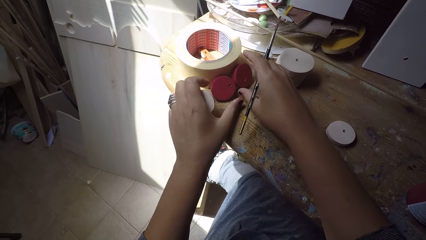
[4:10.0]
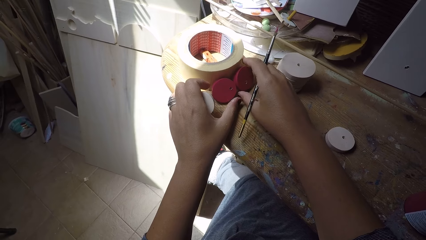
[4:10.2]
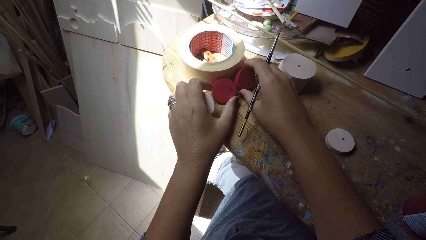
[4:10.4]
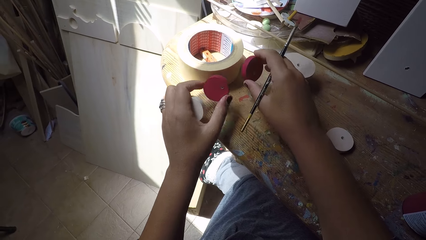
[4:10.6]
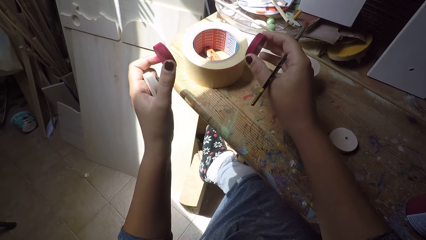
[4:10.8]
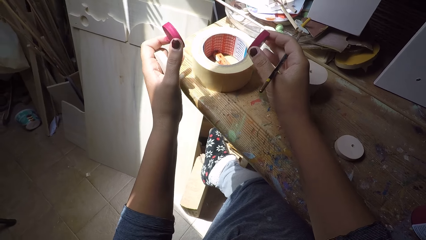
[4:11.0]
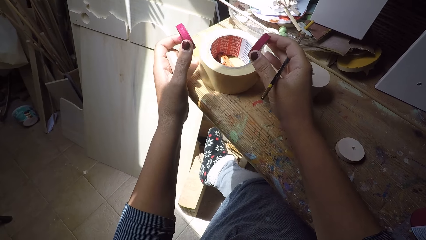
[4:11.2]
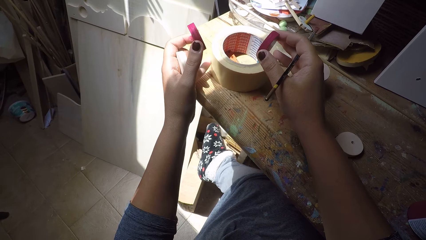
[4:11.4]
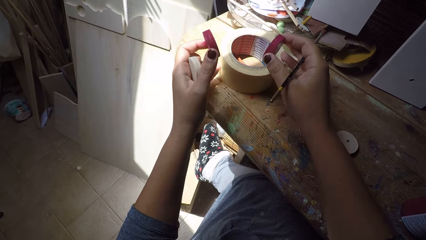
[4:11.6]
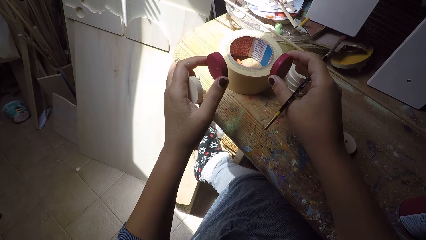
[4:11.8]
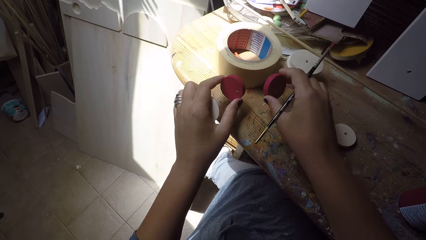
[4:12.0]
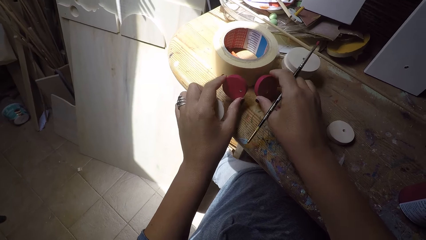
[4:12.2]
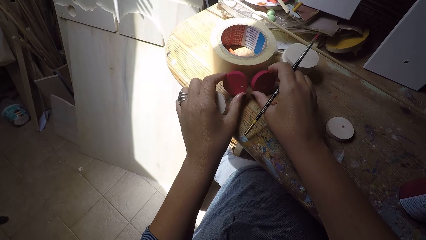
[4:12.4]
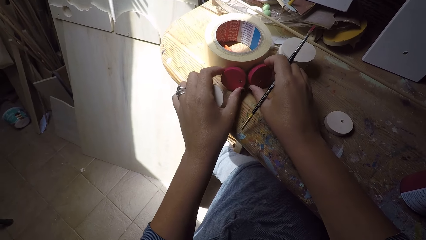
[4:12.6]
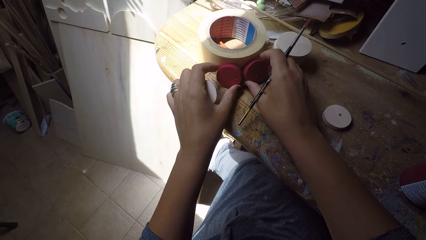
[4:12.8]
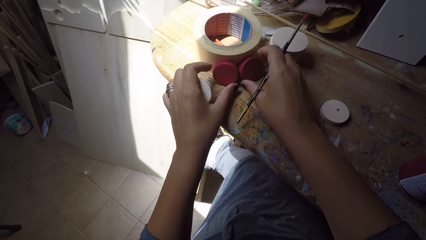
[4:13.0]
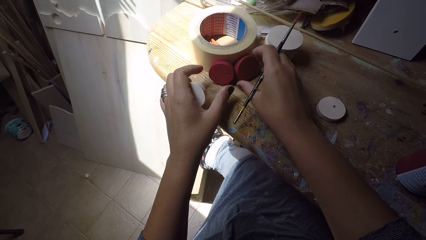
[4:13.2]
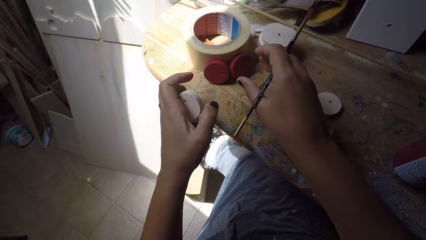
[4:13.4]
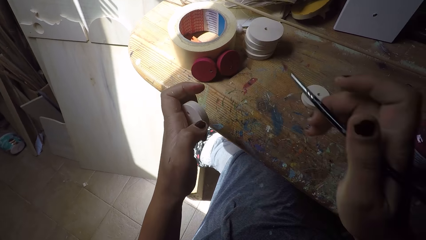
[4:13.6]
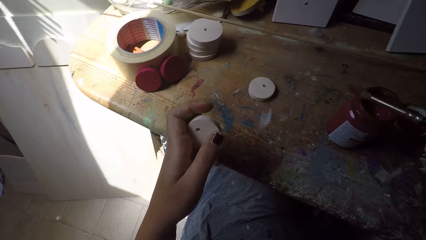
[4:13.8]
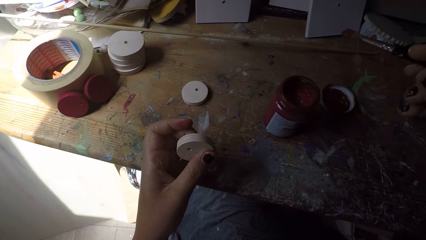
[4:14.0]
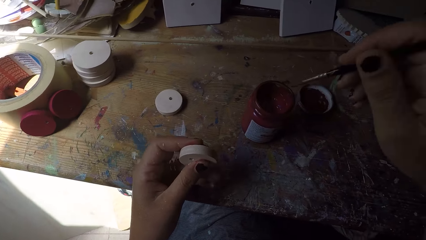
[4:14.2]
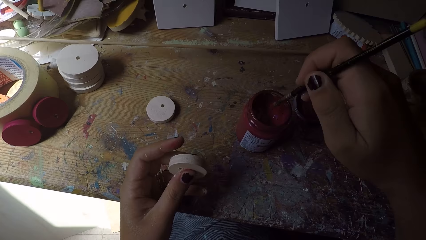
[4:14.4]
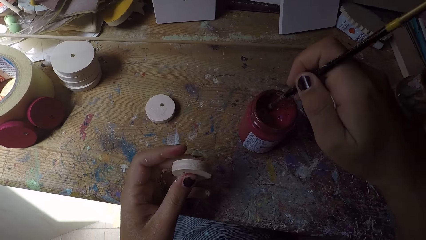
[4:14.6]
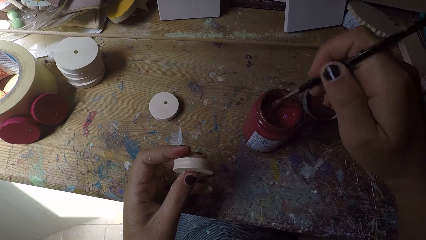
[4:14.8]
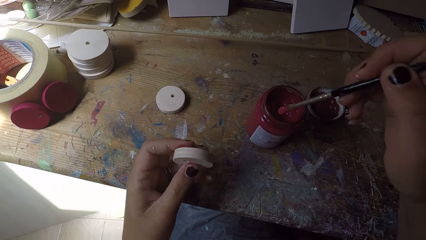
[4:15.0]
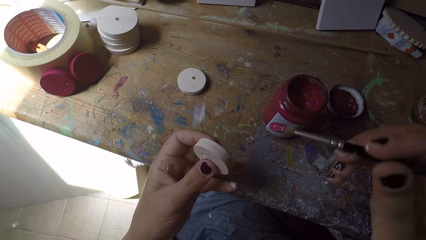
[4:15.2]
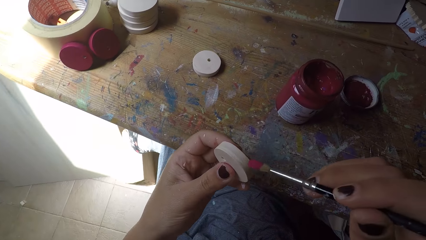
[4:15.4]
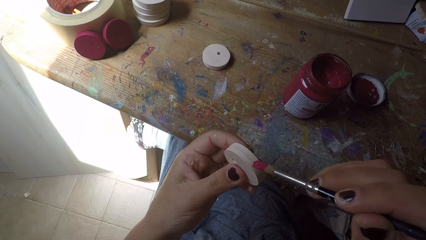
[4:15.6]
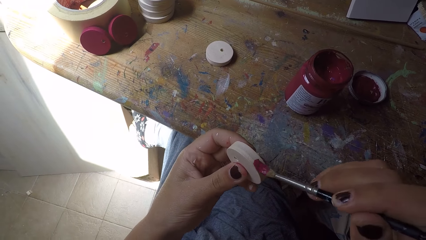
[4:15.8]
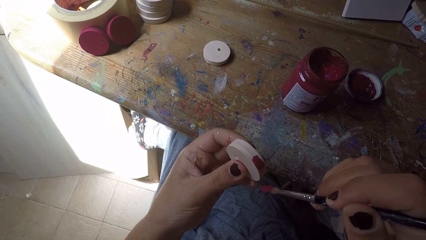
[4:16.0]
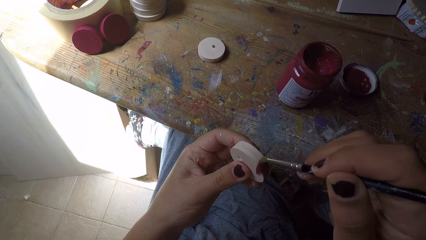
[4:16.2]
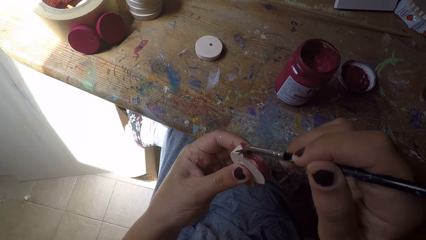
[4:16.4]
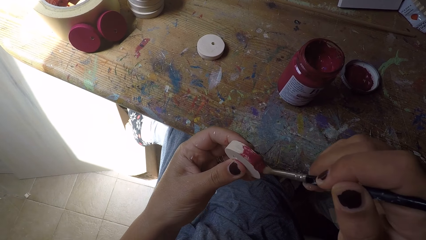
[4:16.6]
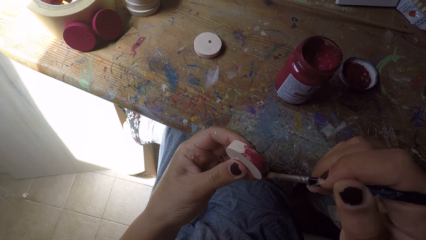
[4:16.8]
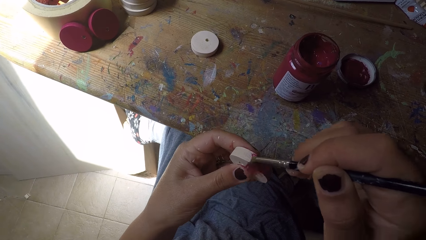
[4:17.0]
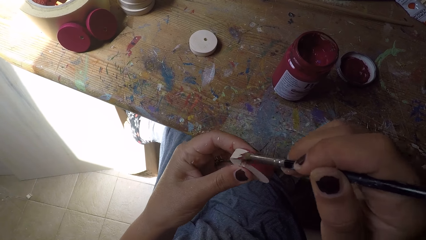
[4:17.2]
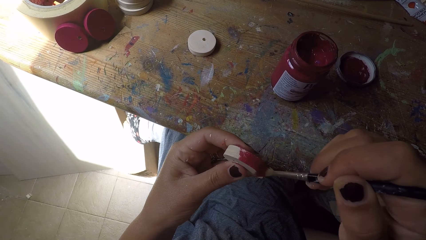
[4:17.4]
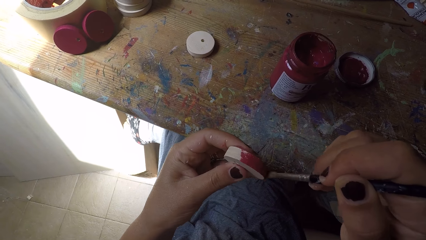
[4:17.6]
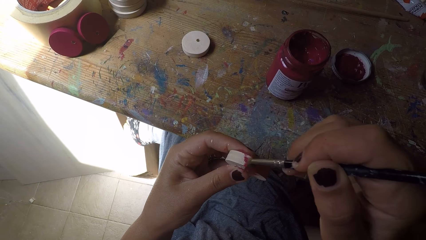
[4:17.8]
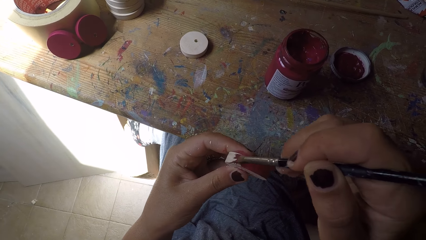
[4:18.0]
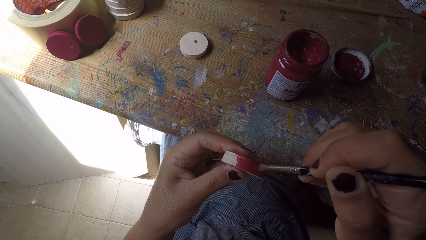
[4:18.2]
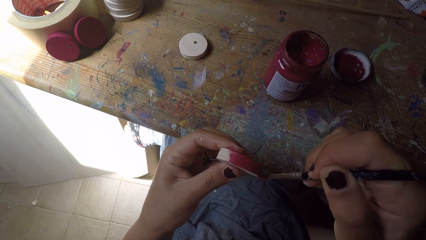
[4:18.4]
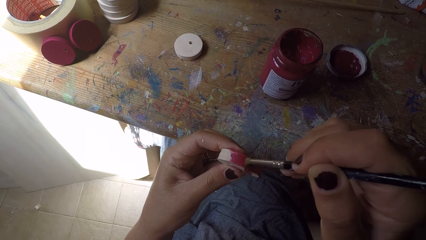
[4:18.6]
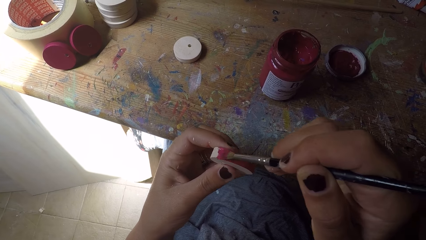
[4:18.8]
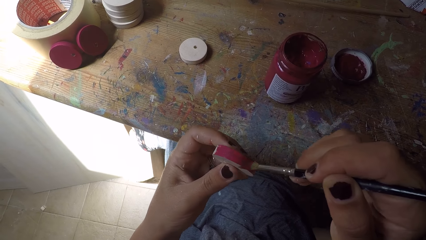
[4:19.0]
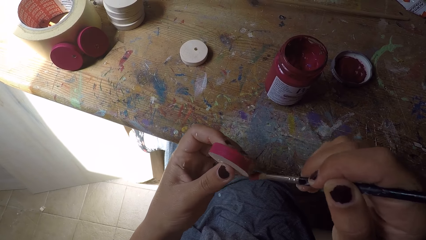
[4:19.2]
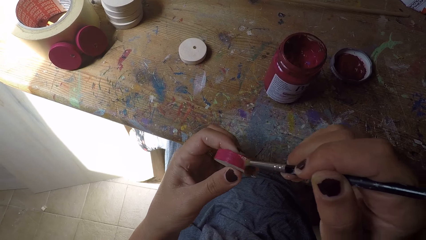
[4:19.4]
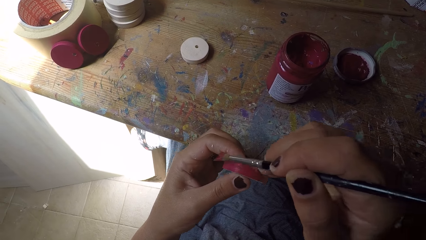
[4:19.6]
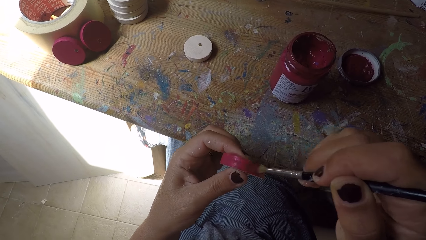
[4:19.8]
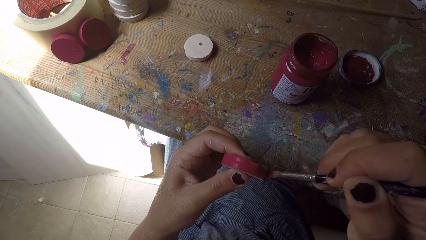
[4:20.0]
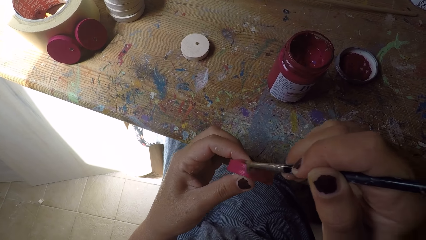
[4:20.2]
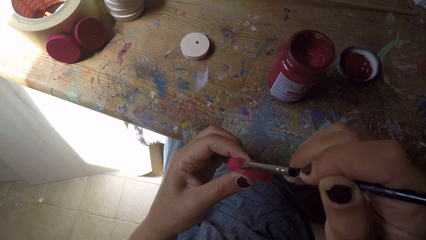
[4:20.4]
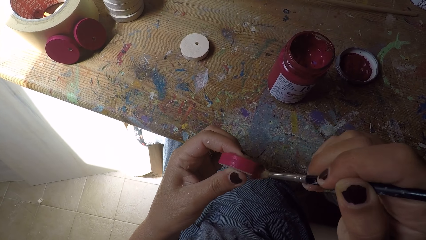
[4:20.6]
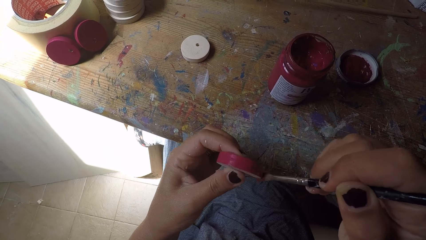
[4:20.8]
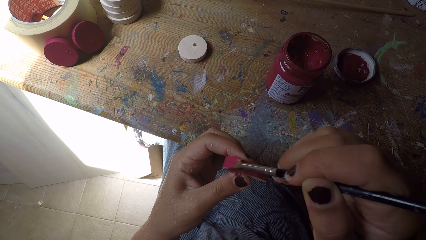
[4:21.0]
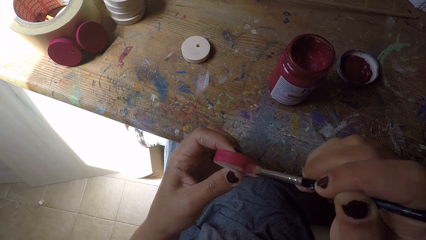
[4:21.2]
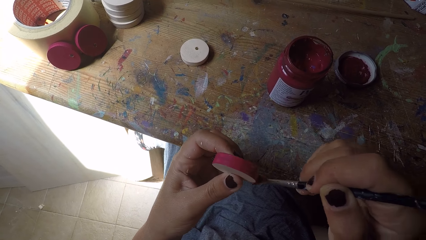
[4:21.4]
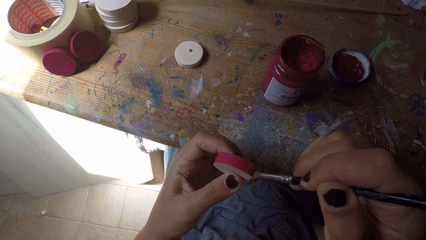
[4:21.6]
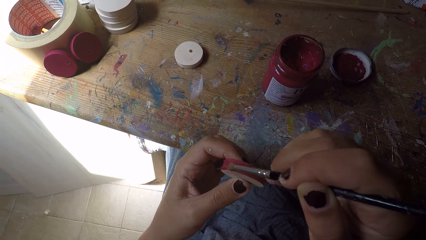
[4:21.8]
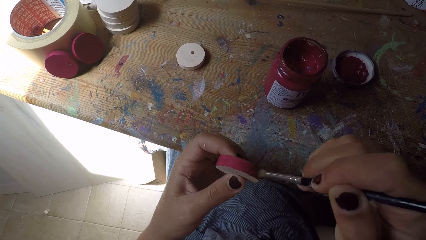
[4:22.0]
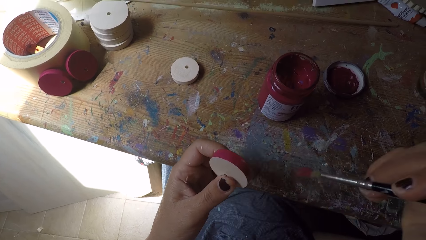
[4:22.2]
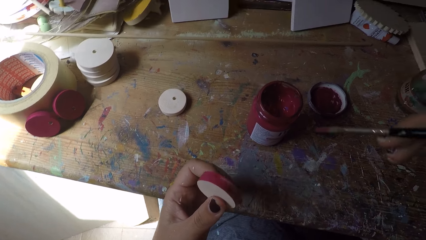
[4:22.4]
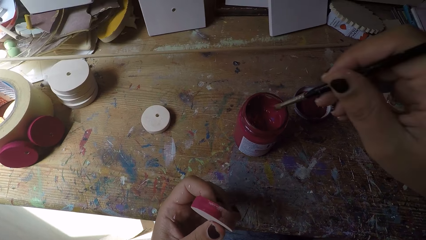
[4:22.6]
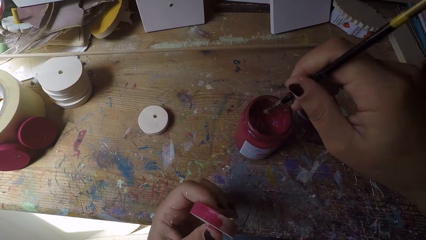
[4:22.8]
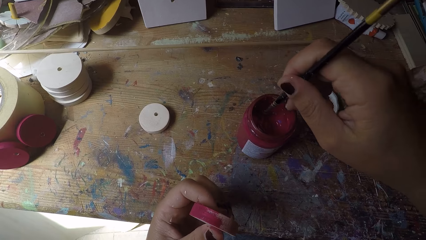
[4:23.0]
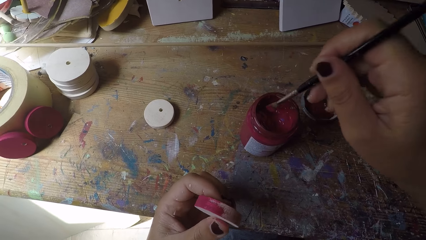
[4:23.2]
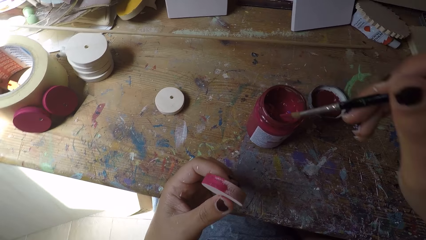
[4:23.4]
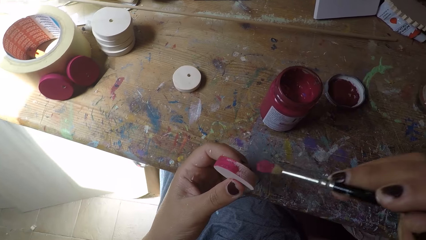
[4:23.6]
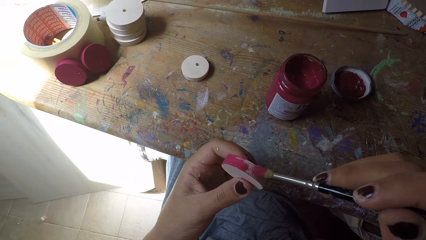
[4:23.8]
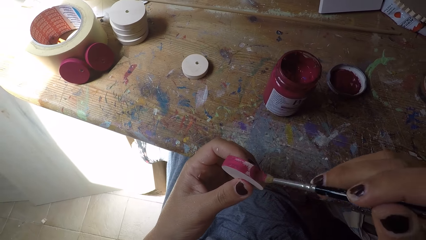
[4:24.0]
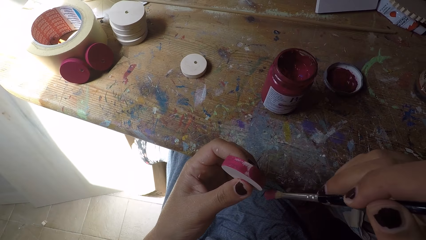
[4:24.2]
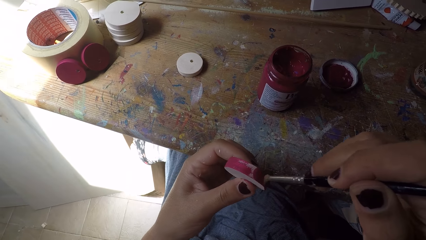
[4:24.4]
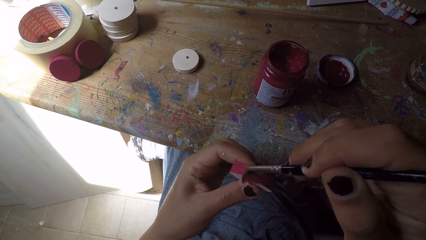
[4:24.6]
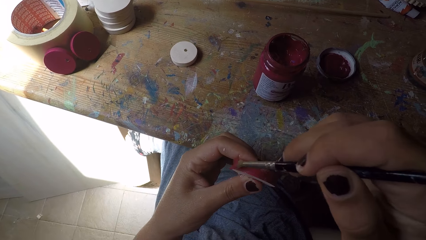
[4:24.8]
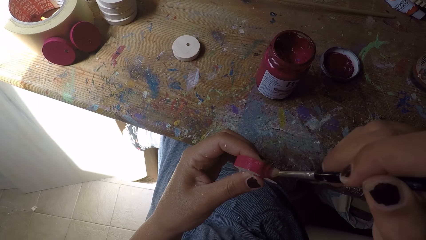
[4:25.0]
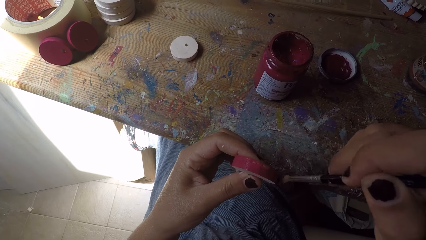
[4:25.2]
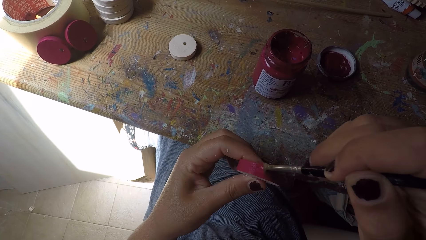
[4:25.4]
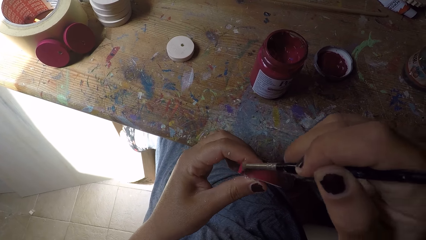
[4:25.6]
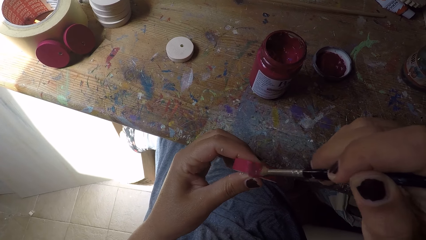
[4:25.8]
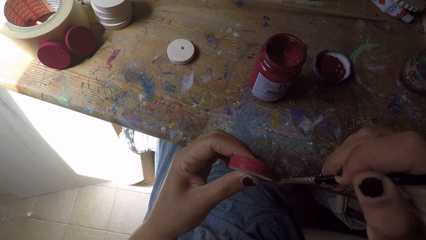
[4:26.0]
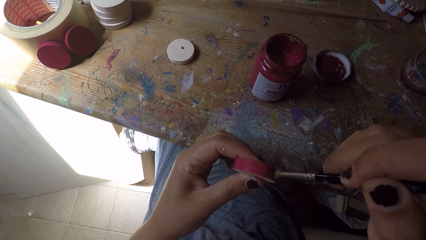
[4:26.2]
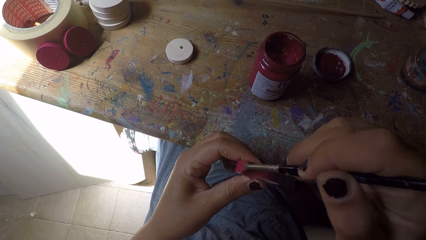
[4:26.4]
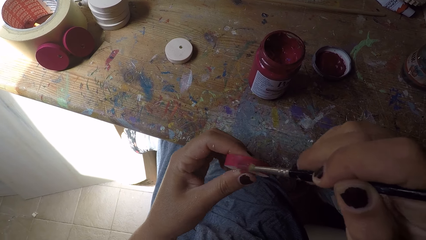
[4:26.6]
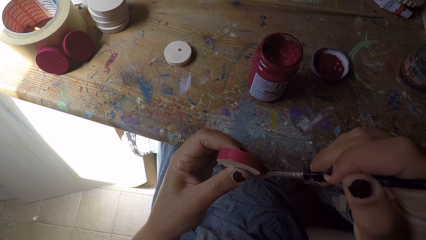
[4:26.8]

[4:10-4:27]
The camera wearer picks up both painted easel round painting panels or wooden round craft pieces from the workbench with both hands. She adjusts the sellotape on the workbench with both hands. She drops both easel round painting panels beside the sellotape on the workbench with both hands. She adjusts the wooden round craft piece in the left hand. She scoops paint from the paint can with the paint brush in her right hand. She paints the easel round painting panel with the paint brush in her right hand. She scoops paint from the paint can with the paint brush in her right hand. She paints the easel round painting panel with the paint brush in her right hand.
